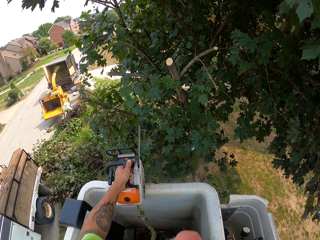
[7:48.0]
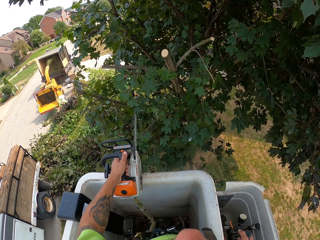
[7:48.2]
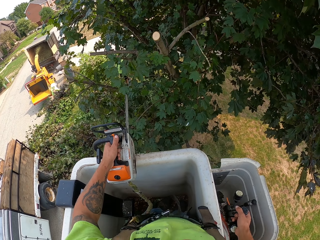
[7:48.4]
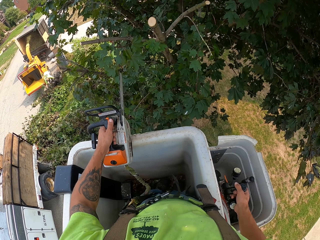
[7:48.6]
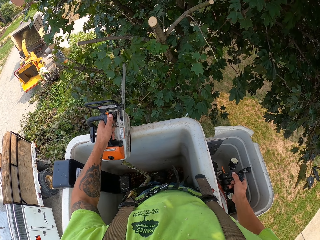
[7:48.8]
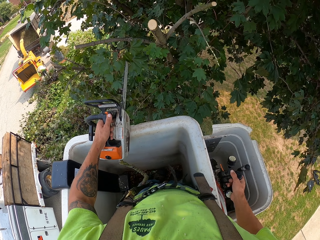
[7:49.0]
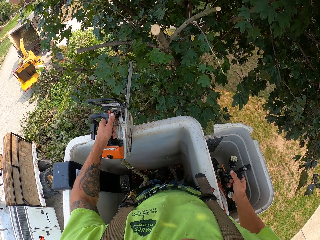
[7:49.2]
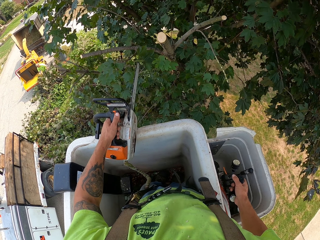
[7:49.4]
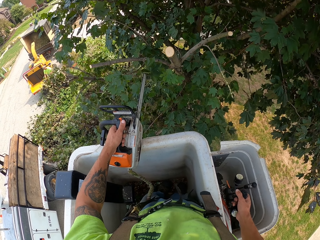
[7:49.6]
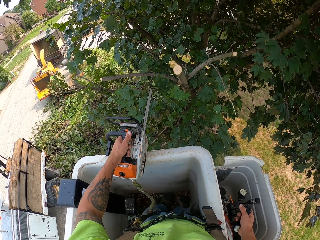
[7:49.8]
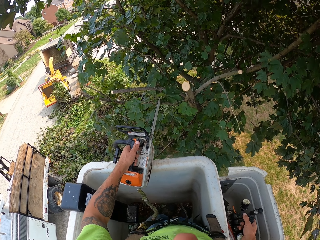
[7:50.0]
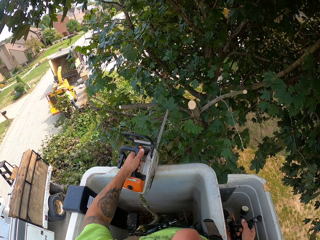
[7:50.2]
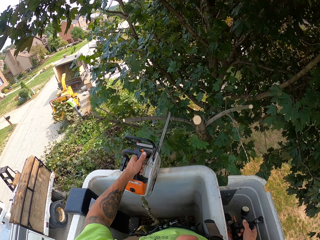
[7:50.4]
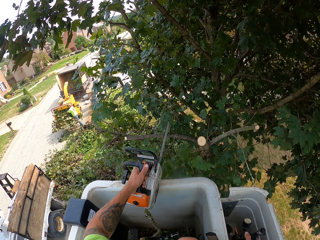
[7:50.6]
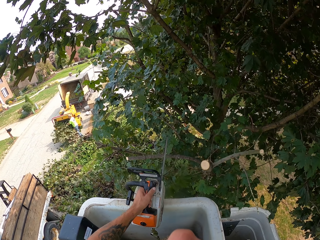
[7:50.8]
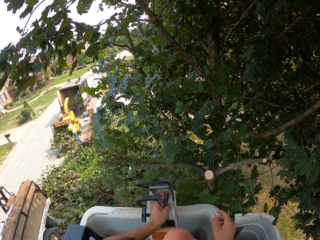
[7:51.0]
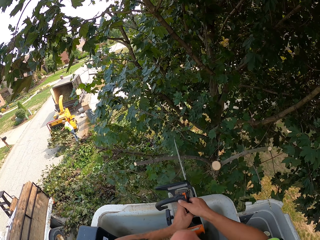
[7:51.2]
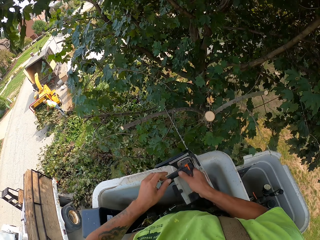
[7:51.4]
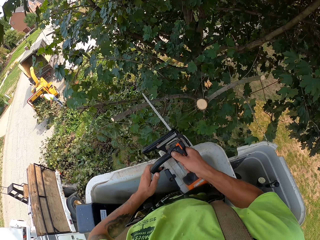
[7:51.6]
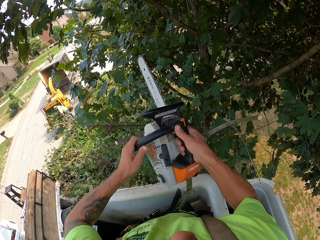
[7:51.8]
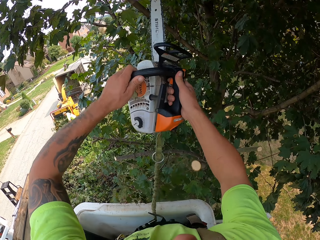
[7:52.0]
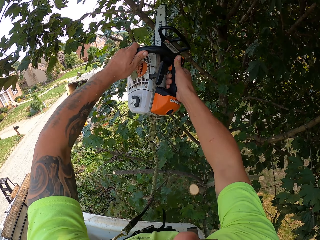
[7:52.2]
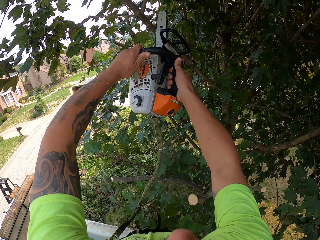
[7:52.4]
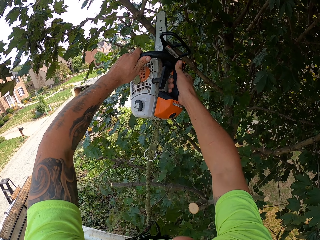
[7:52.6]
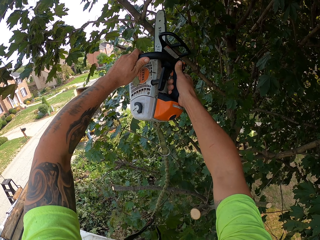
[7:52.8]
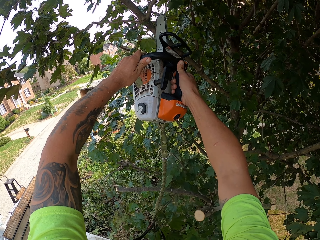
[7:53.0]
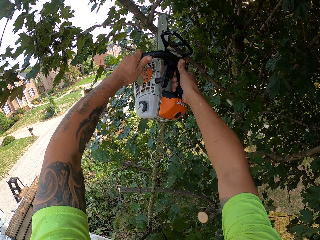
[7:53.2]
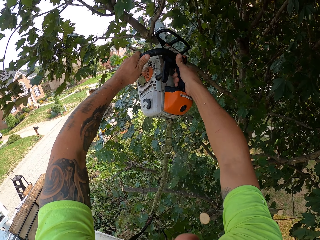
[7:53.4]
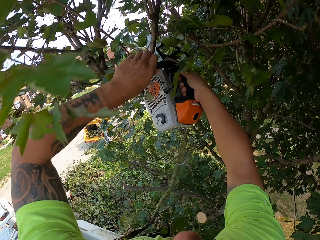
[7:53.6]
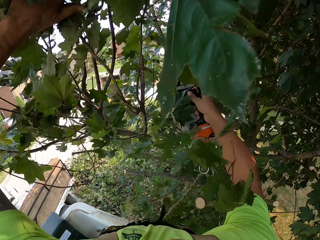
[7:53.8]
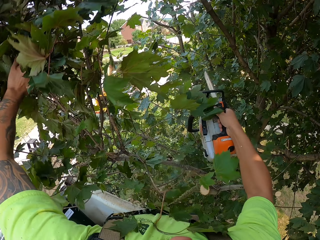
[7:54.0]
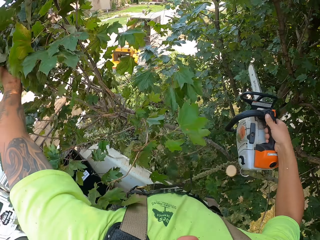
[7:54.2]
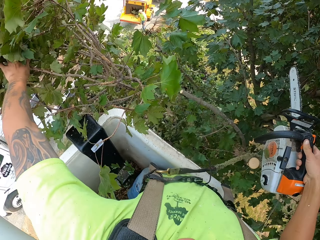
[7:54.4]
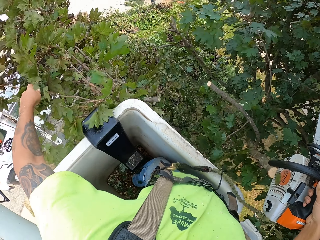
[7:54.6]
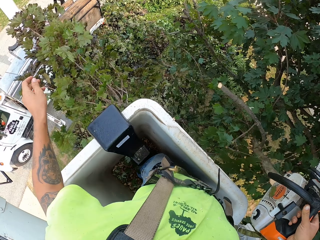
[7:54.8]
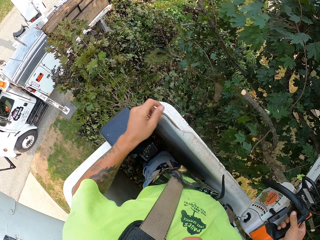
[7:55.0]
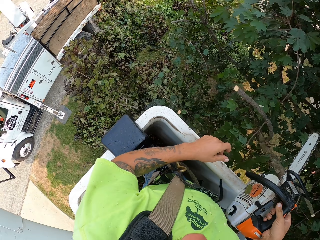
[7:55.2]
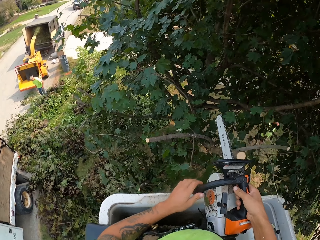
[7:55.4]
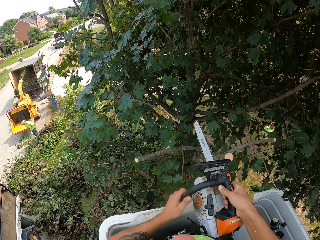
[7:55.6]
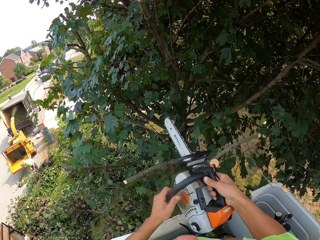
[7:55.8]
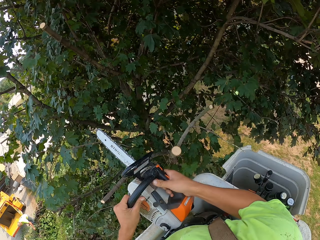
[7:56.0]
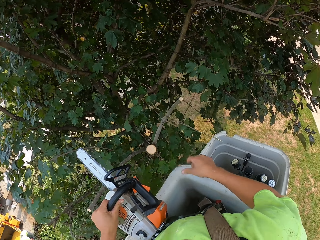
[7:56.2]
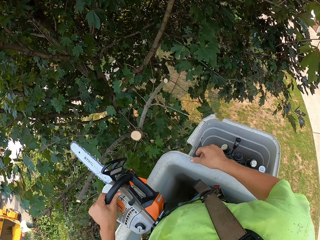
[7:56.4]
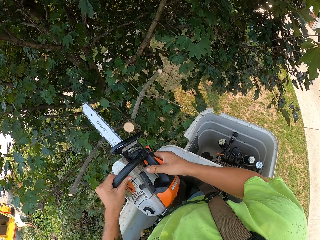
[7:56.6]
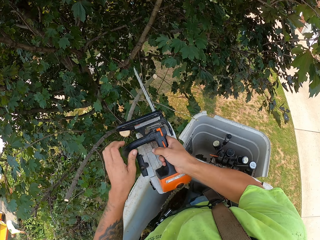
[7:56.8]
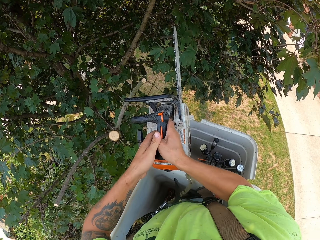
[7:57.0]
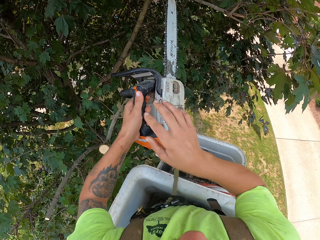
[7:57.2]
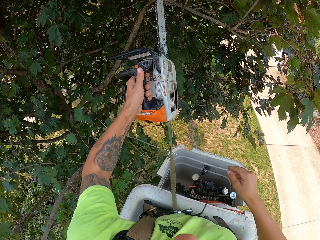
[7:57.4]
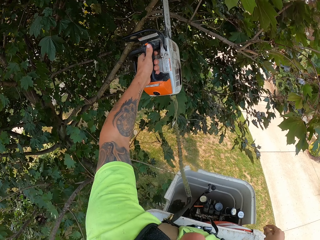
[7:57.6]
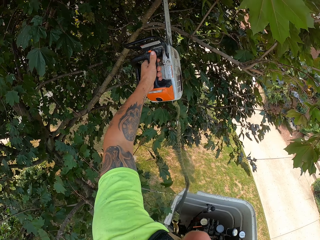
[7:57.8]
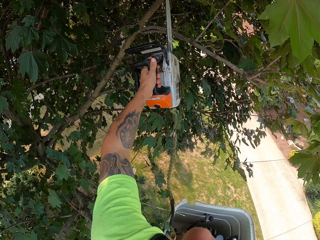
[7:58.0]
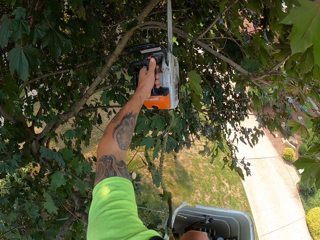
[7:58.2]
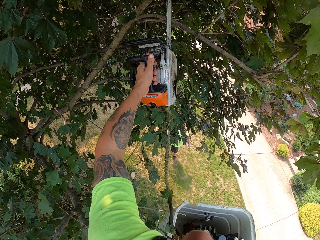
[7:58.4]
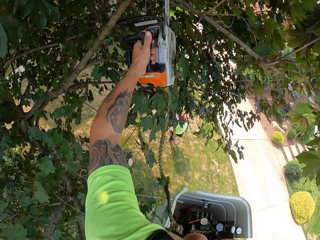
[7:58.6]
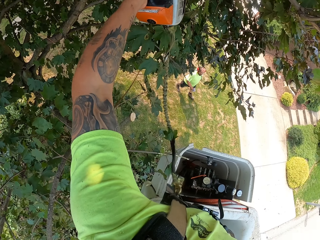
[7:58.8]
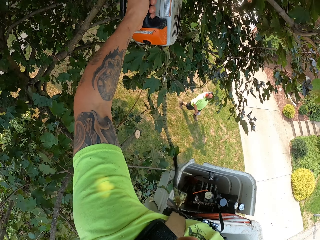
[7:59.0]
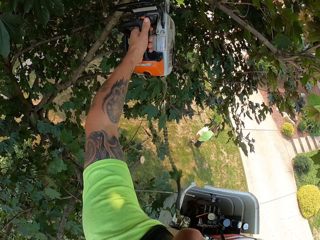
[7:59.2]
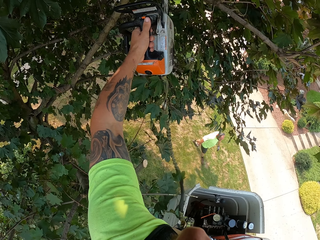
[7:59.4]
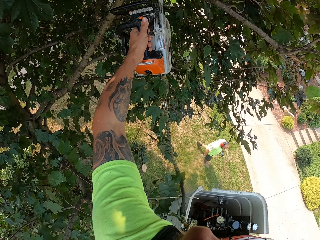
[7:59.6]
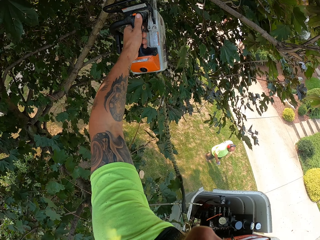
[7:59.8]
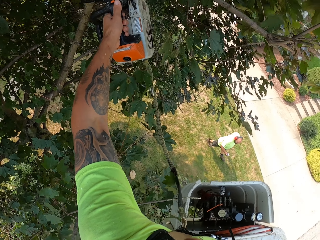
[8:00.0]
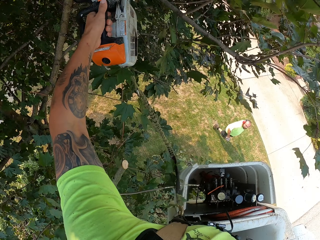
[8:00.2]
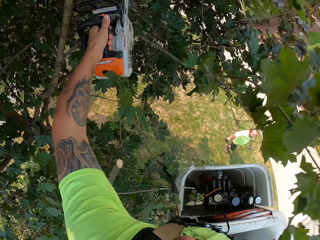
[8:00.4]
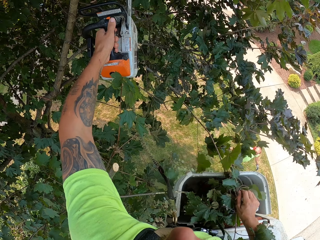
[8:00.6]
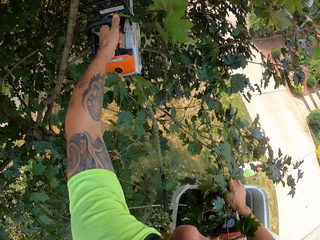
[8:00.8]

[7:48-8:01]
The camera wearer transfers the chainsaw from his left hand to his right hand. He holds the chainsaw with the right hand. He holds the chainsaw with both hands. He cuts a tree branch on the tree with the chainsaw in his left hand. He holds the chainsaw with his right hand. He pushes the tree branch to the ground with his left hand. He transfers the chainsaw from his right hand to his left hand. He transfers the chainsaw from his left hand to his right hand. He transfers the chainsaw from his right hand to his left hand. He cuts a tree branch on the tree with the chainsaw in his left hand.

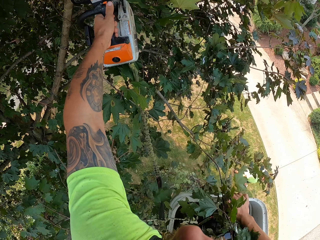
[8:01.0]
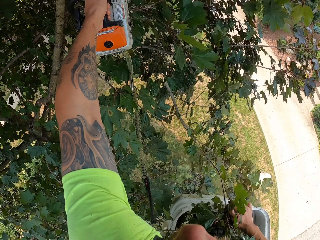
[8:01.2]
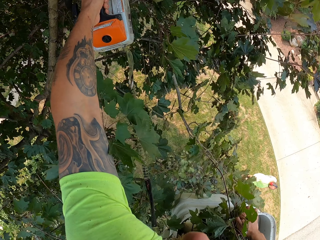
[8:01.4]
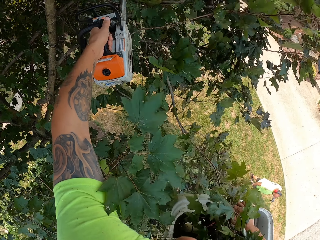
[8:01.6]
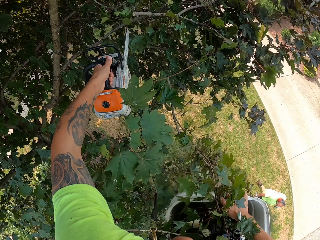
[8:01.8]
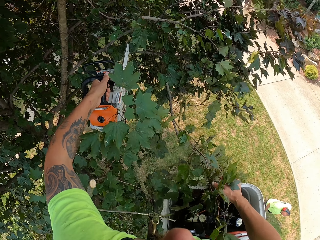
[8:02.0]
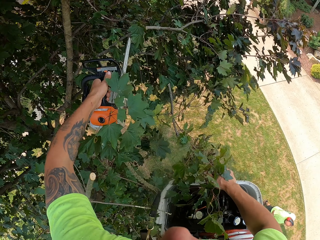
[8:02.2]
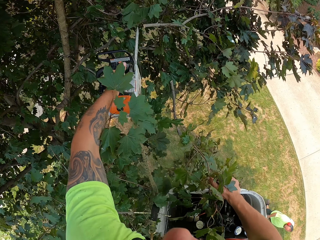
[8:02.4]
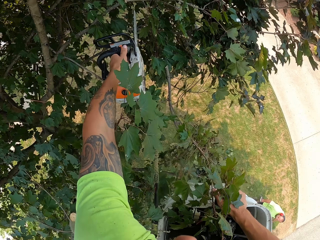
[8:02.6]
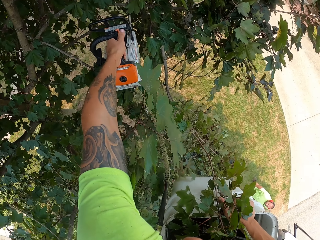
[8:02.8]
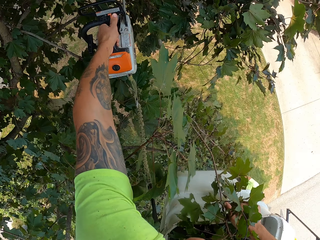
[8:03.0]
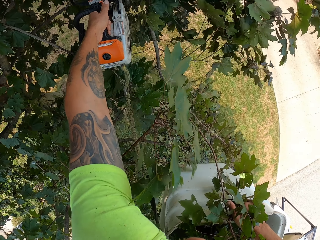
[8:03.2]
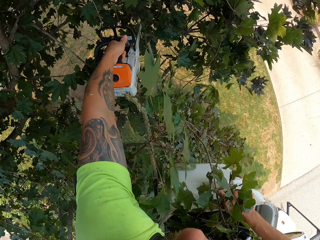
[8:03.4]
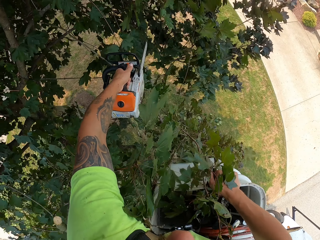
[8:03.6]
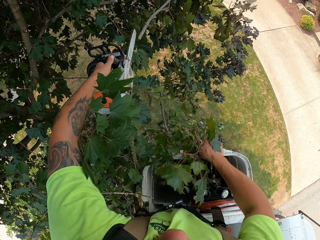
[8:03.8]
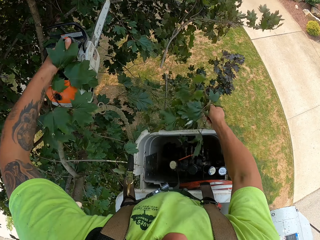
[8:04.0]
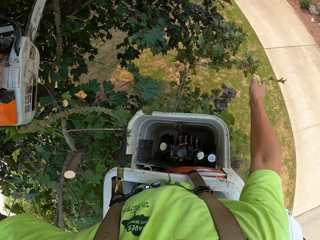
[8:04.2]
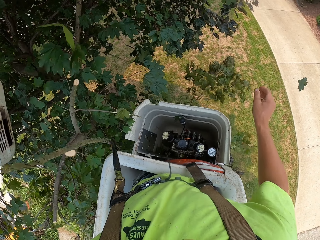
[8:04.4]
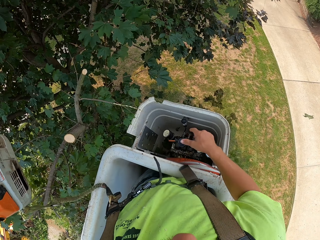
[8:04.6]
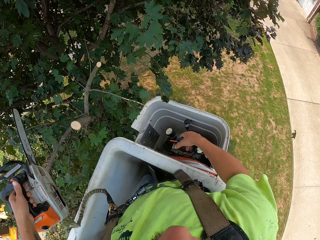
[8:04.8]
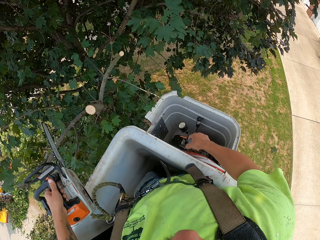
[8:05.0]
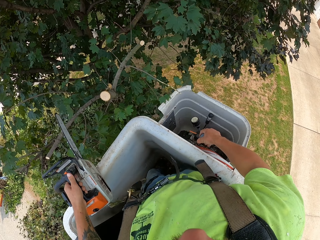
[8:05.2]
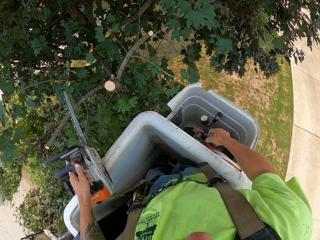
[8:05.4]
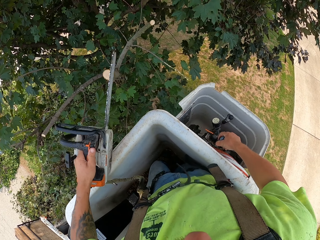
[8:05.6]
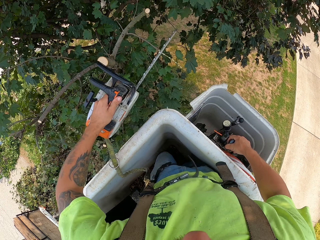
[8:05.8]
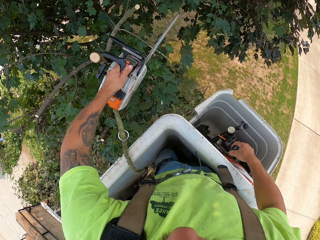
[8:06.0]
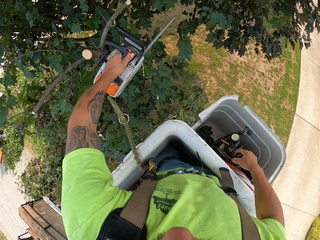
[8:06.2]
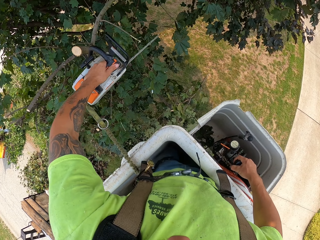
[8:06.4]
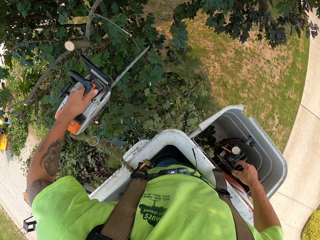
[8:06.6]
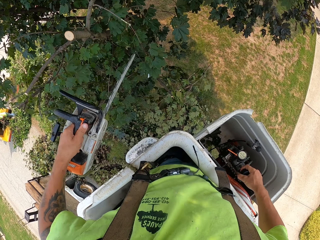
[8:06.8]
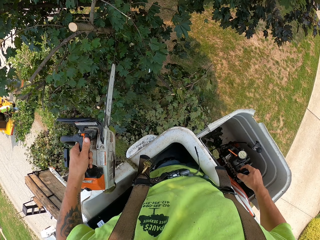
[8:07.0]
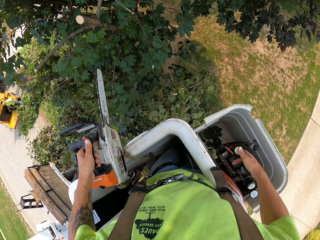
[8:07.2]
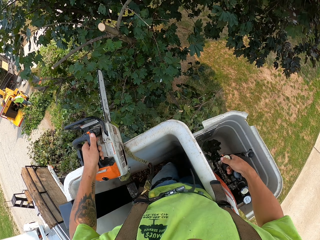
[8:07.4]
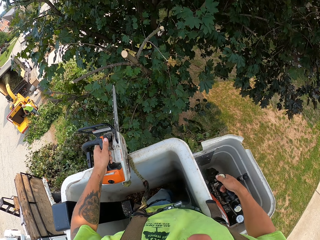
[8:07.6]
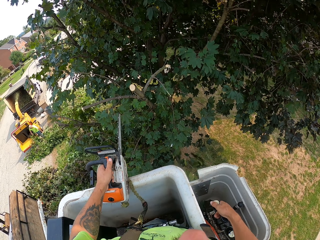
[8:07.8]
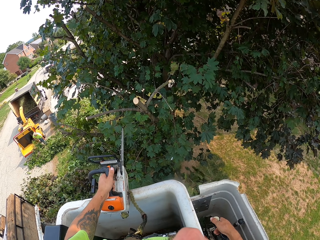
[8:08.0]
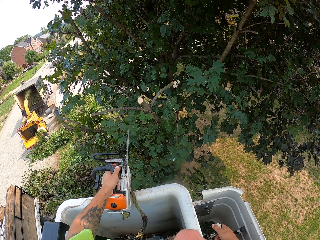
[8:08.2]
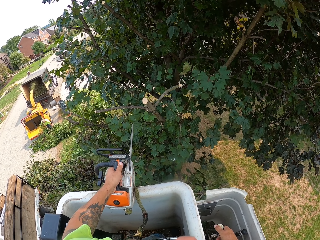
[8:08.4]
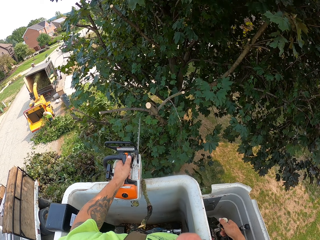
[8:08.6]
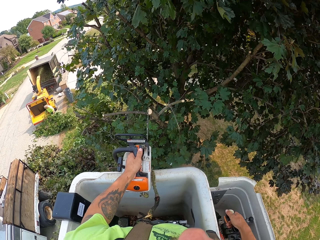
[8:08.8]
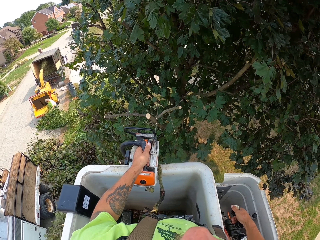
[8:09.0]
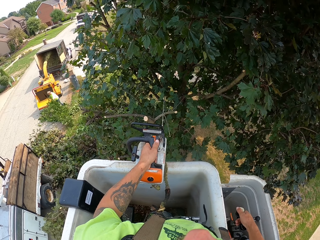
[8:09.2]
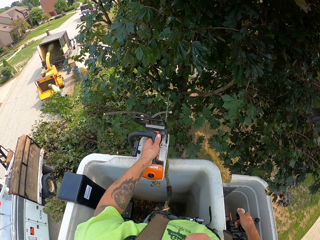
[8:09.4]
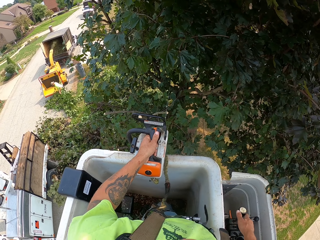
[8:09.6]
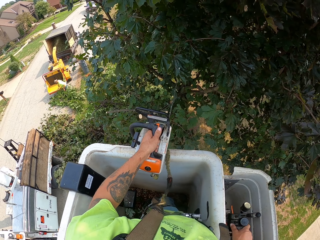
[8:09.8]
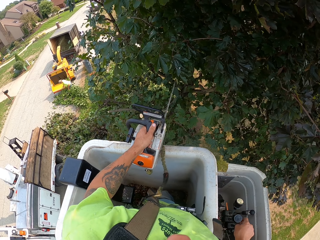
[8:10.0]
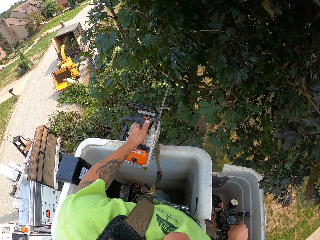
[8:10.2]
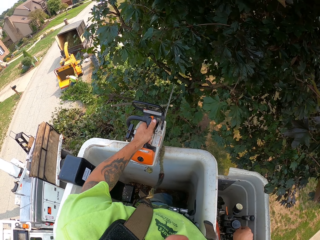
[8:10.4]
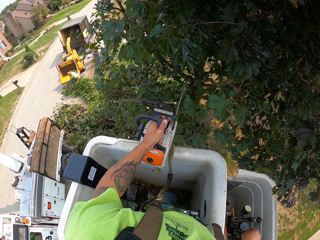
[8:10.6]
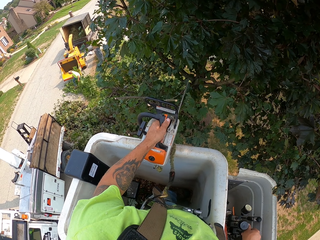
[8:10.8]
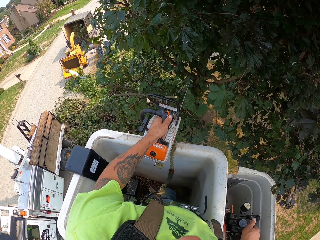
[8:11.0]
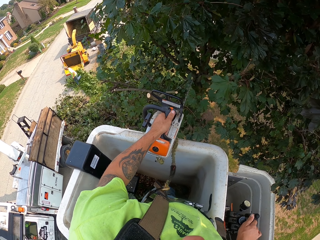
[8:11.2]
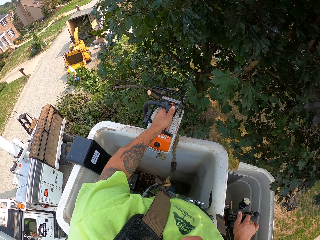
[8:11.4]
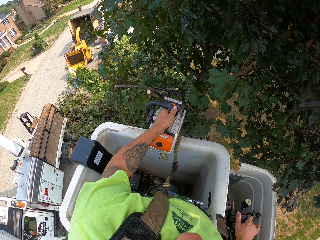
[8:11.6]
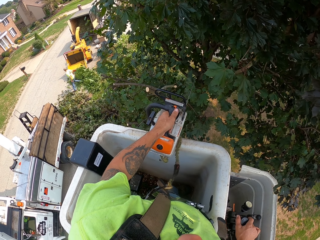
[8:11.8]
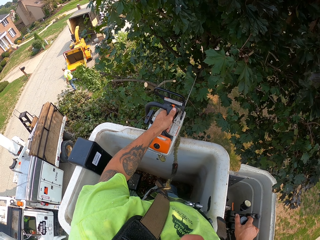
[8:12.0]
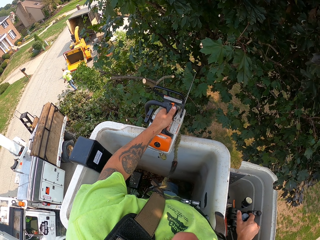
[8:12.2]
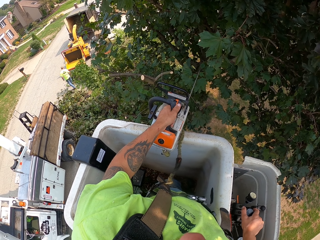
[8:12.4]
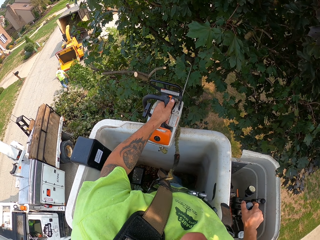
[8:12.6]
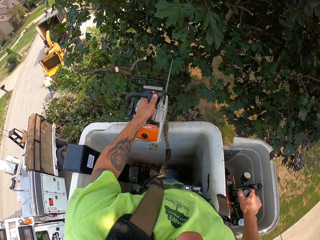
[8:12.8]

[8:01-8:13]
The camera wearer cuts a tree branch on the tree with the chainsaw in his left hand. He does it again. He throws the tree branch on the ground with his right hand. He moves the cherry picker with the control lever in his right hand. He cuts a tree branch on the tree with the chainsaw in his left hand. He moves the cherry picker with the control lever in his right hand.
